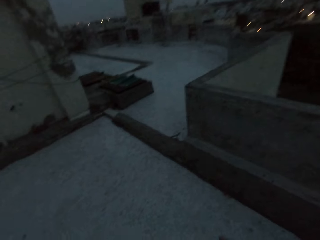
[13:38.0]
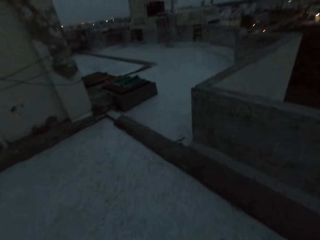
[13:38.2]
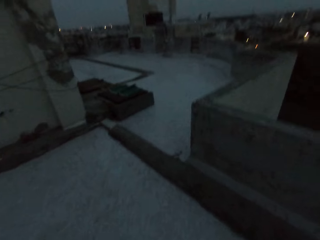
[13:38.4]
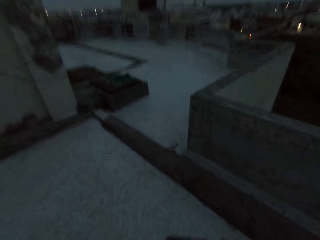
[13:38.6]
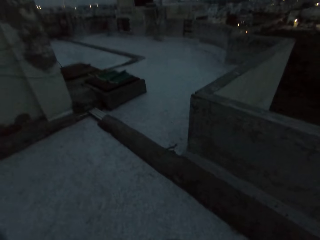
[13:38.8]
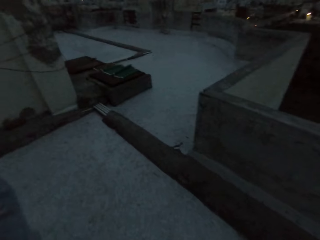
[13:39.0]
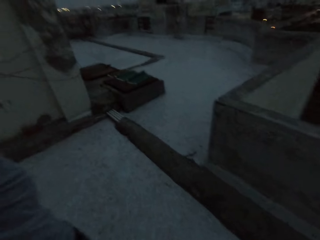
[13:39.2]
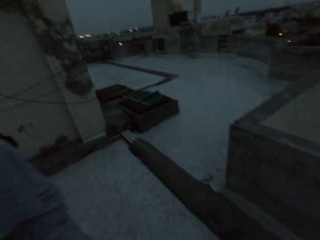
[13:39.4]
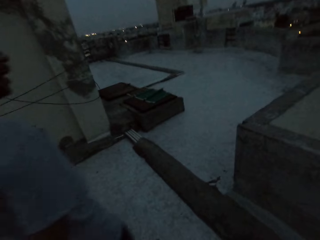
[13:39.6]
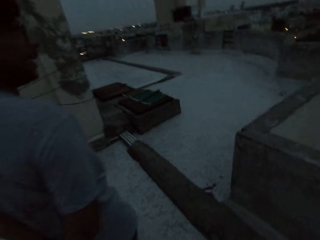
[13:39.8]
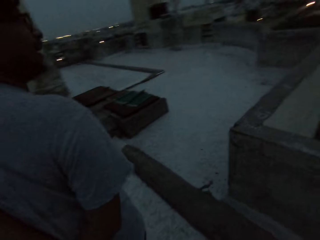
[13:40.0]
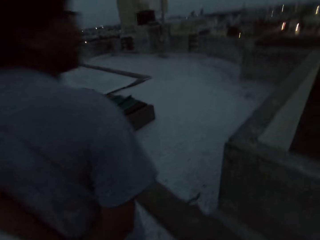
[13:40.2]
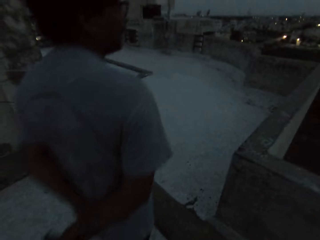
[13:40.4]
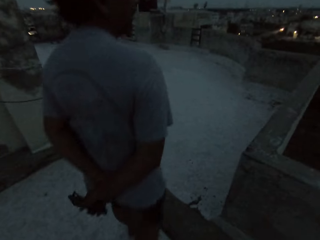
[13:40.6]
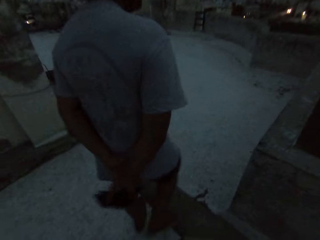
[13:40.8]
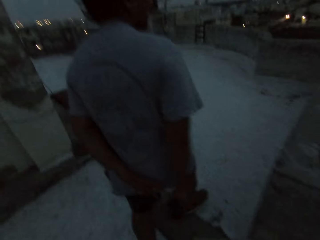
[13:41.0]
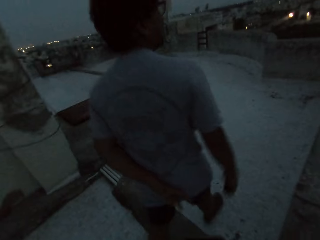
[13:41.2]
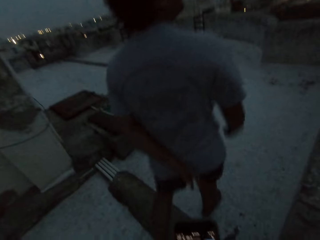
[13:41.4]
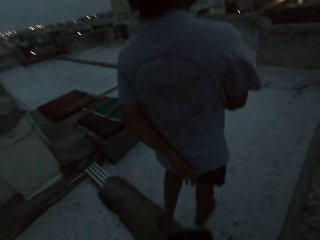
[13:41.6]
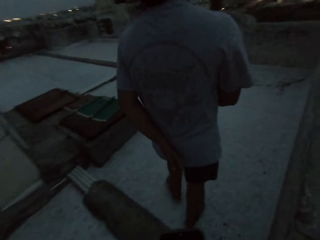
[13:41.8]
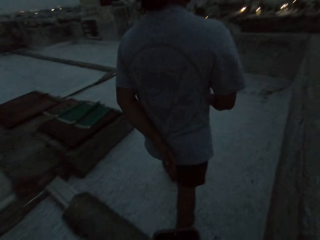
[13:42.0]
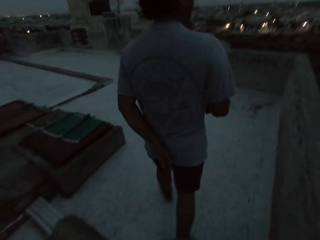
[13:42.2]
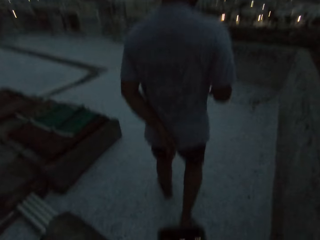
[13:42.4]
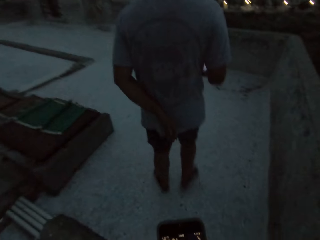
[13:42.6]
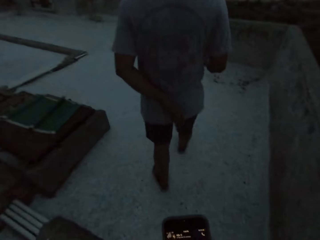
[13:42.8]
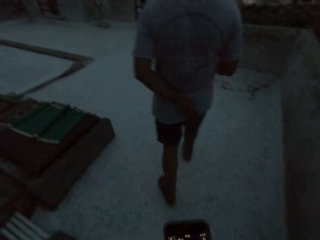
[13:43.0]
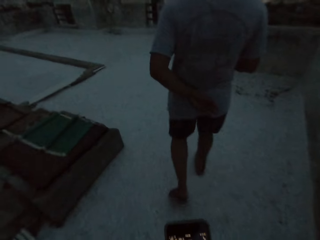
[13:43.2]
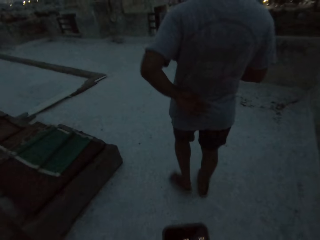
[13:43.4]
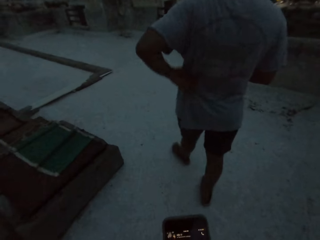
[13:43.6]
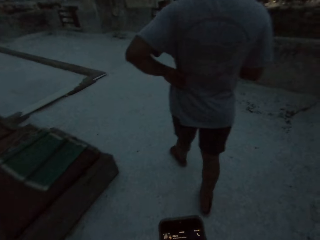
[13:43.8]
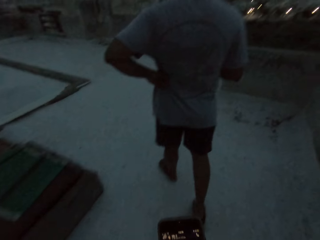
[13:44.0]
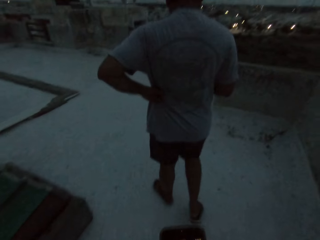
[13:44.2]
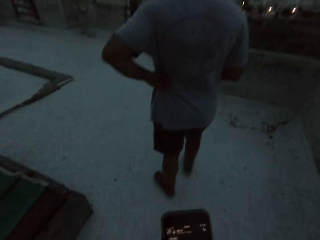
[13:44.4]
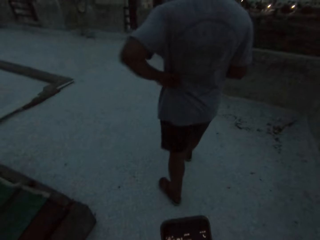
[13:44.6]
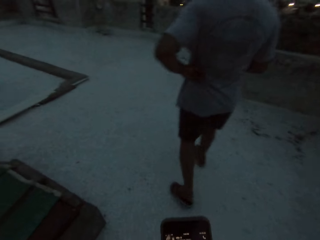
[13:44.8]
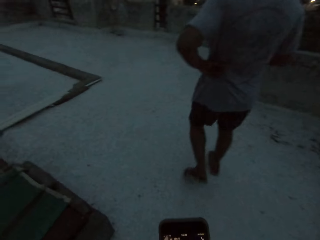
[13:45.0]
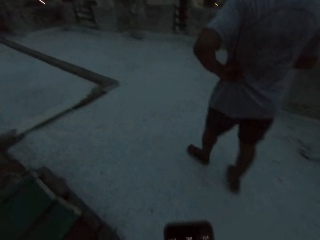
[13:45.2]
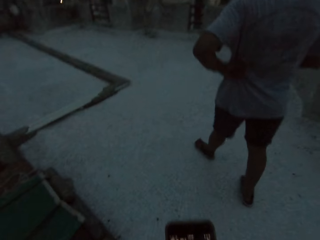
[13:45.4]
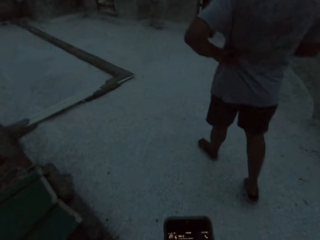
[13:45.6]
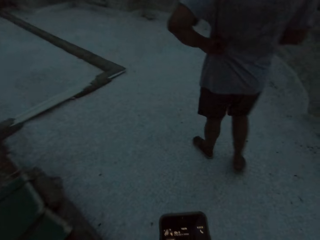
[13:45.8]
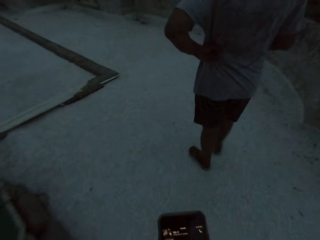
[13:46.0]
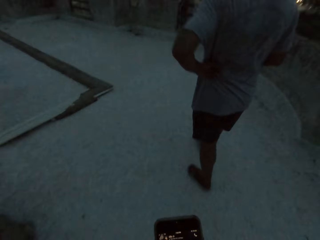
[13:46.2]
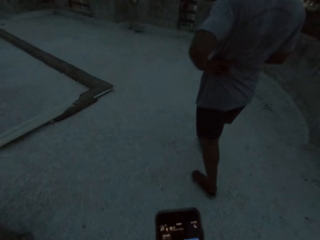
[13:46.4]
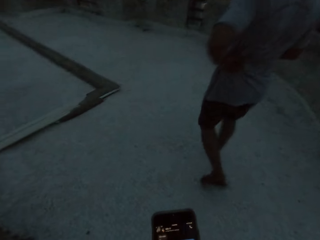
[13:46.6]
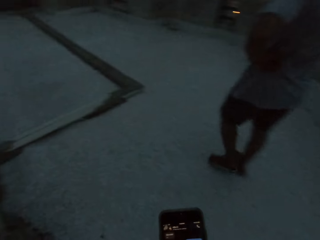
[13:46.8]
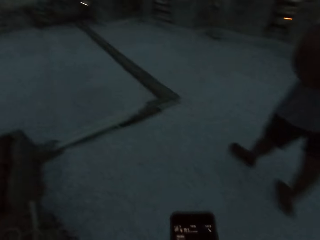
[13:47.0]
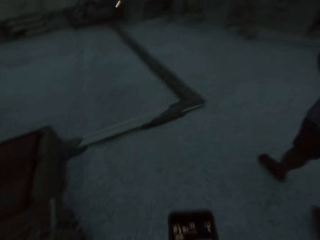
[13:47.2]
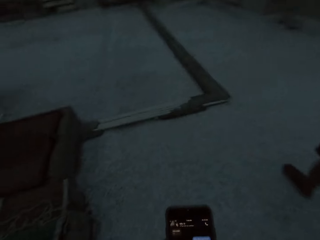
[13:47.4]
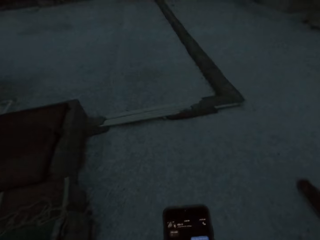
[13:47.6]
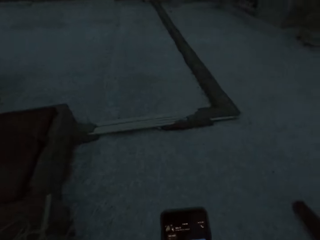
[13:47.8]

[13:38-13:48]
The camera wearer walks around.

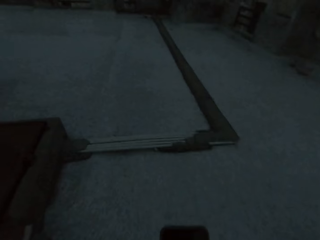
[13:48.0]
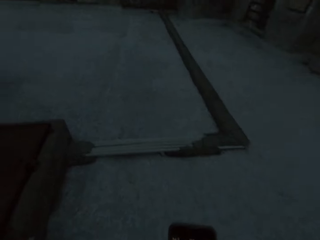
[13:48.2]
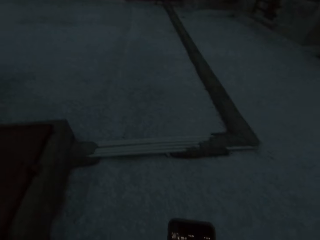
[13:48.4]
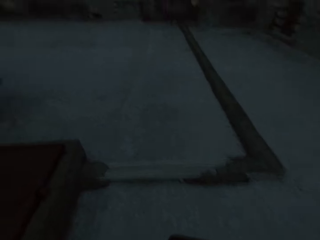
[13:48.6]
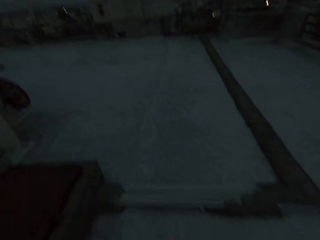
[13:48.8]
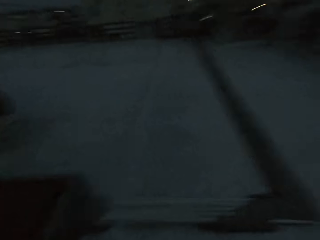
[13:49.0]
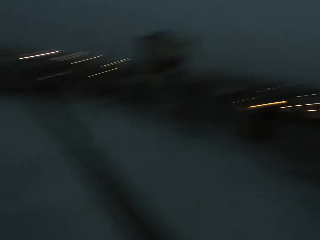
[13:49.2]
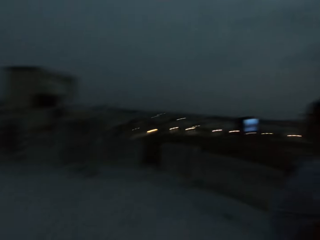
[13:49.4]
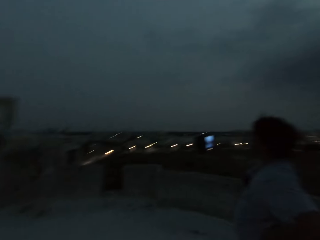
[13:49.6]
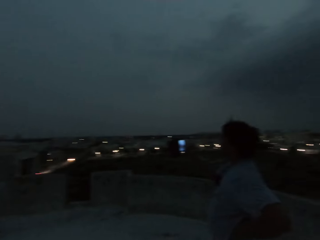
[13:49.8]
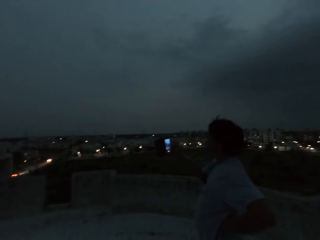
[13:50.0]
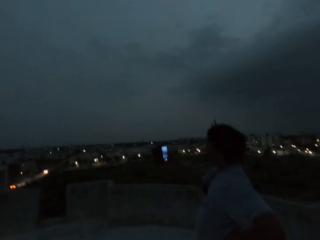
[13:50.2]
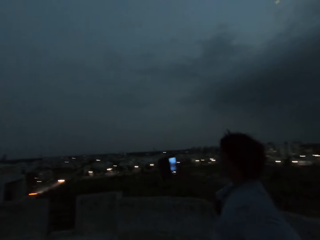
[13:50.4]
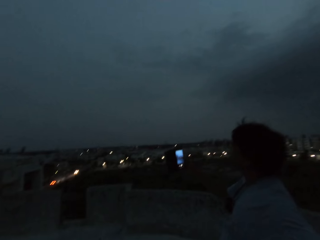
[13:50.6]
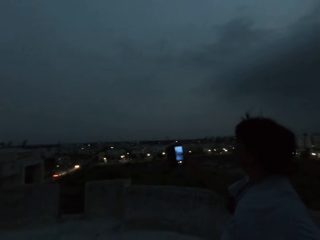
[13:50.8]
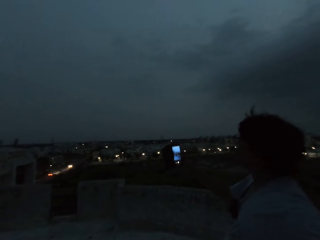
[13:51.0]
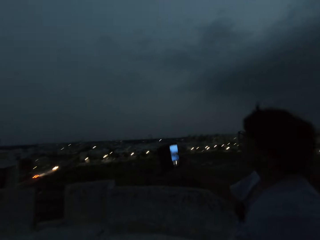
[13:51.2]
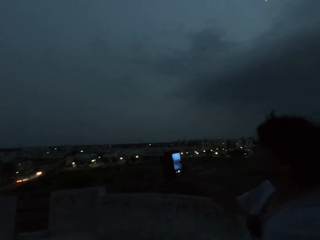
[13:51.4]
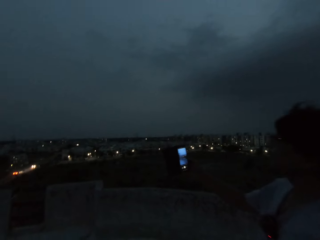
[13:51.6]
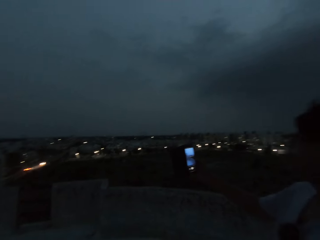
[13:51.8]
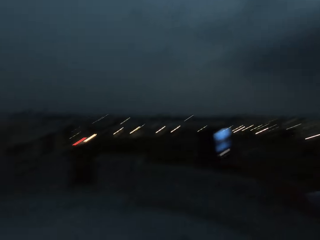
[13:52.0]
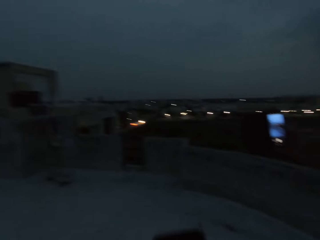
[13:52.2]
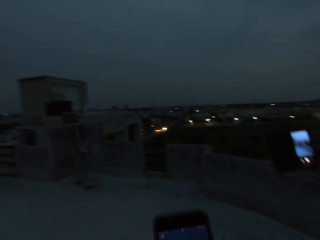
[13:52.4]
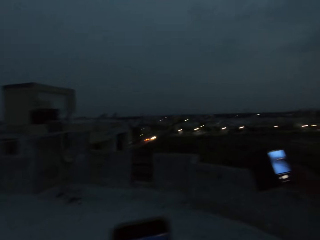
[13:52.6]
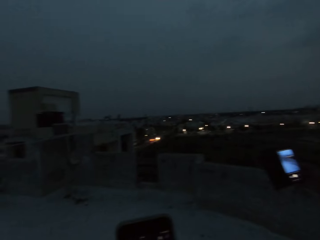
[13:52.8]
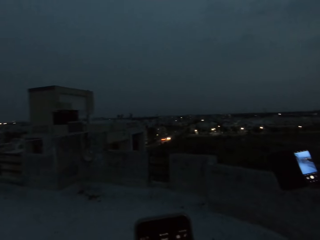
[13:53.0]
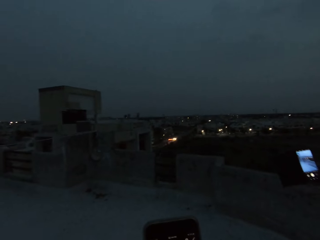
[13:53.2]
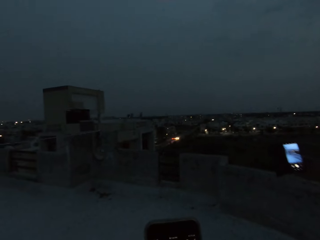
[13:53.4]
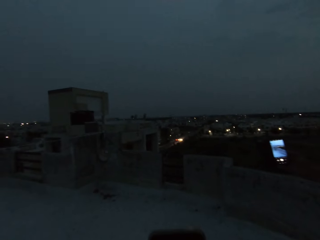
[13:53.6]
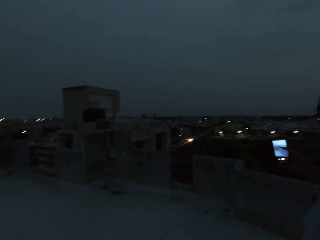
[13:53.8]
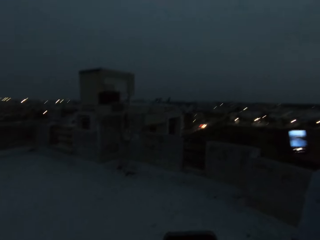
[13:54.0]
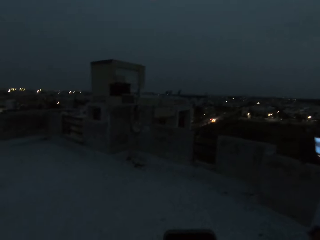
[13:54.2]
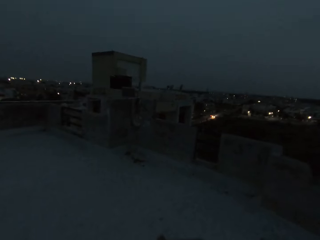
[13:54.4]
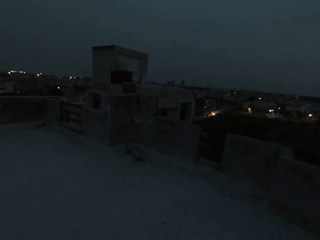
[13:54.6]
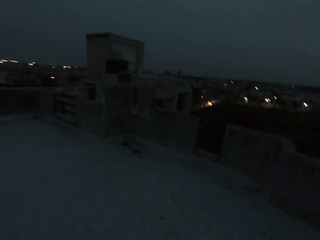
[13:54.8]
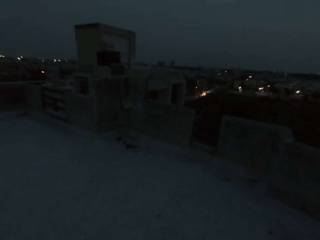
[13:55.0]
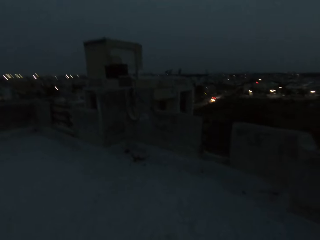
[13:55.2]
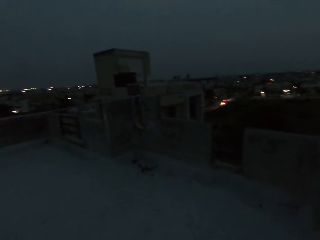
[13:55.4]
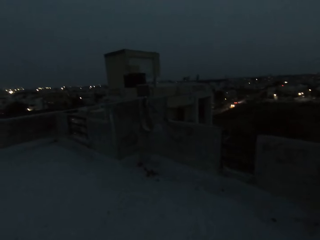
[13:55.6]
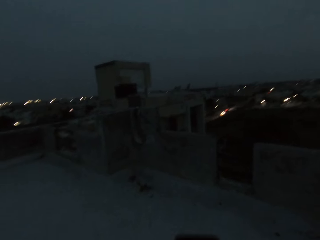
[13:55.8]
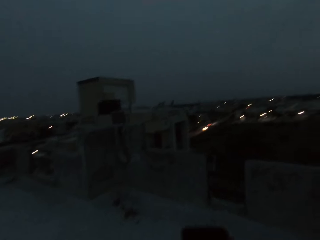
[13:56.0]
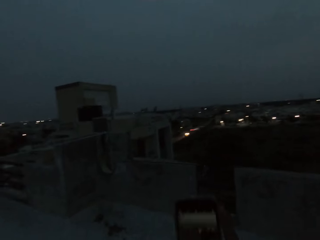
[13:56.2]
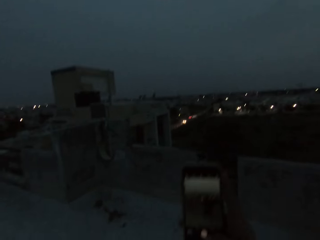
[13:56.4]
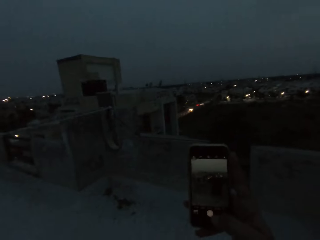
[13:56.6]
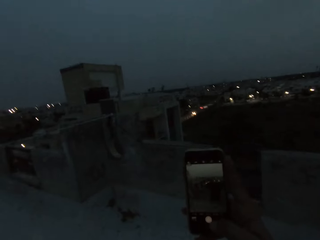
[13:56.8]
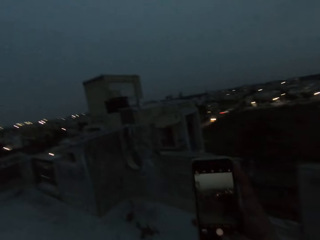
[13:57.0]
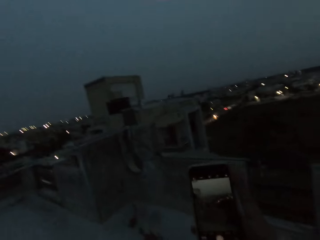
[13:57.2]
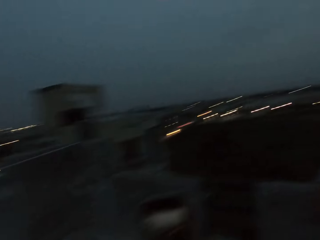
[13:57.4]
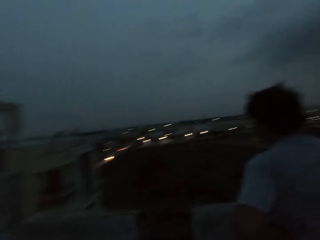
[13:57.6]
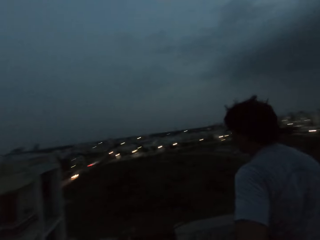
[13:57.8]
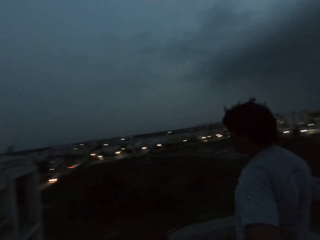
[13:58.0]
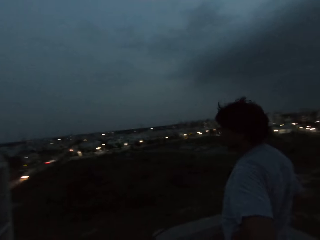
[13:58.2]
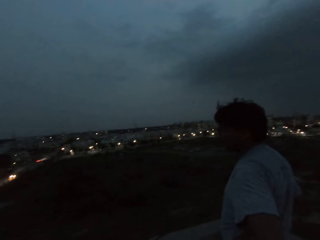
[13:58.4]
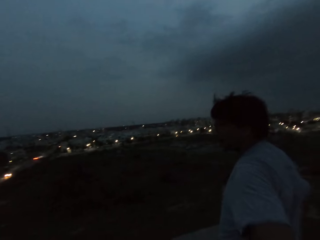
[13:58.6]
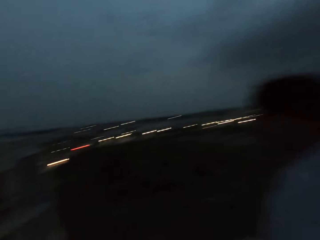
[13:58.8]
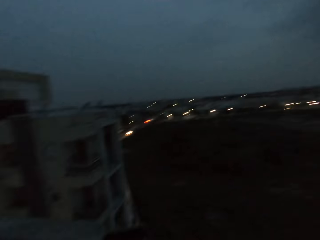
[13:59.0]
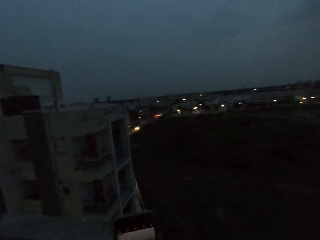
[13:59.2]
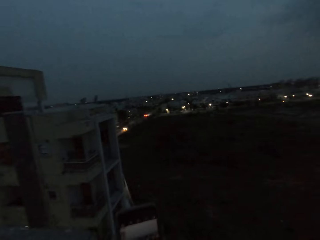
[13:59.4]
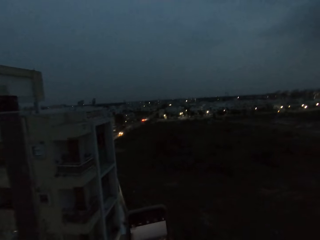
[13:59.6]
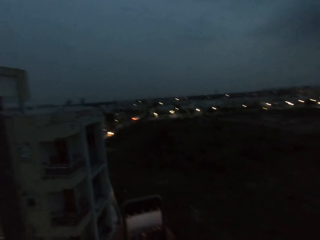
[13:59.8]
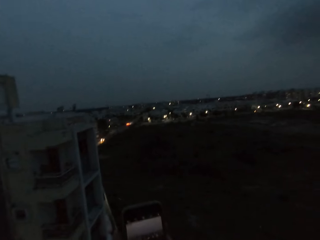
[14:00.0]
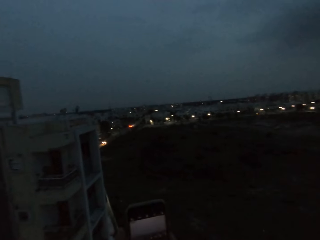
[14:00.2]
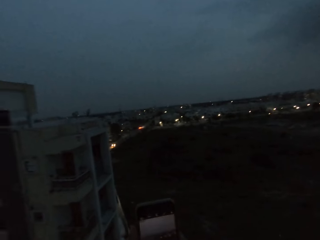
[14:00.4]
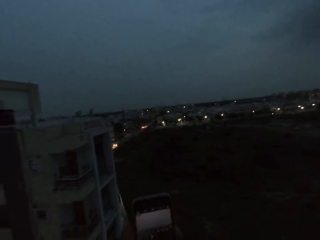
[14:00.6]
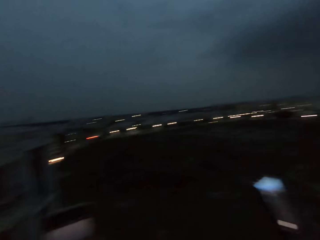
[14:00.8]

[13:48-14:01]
The man holds a phone in his right hand. The man looks at the phone. The camera wearer looks at the phone. They walk on the rooftop of a building. They take a snap with the phone.
